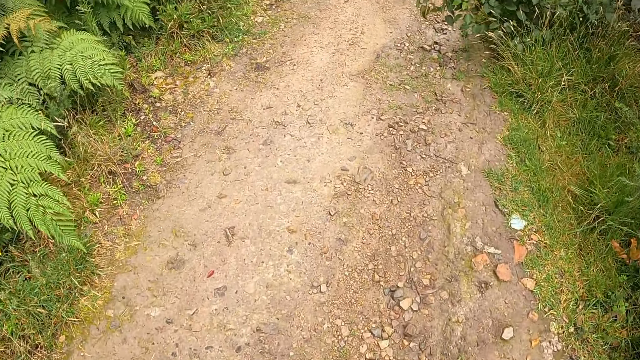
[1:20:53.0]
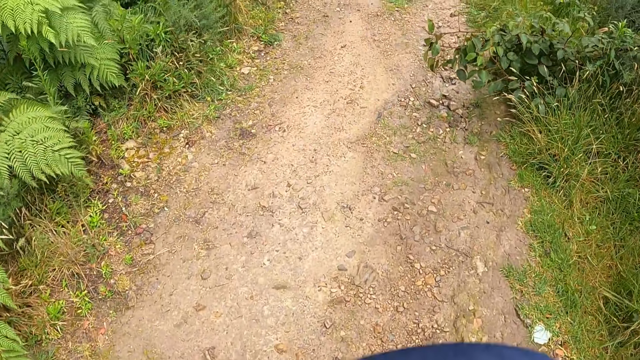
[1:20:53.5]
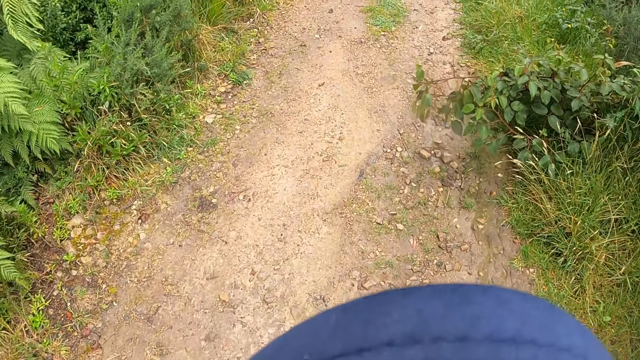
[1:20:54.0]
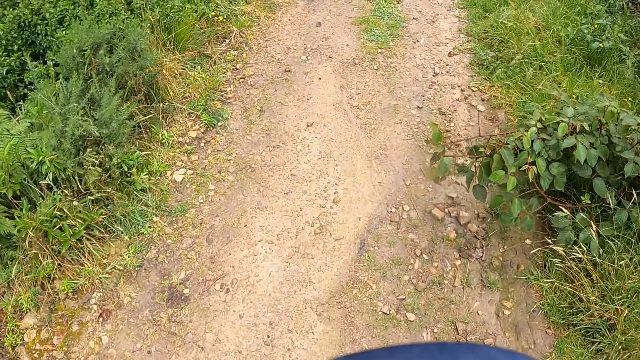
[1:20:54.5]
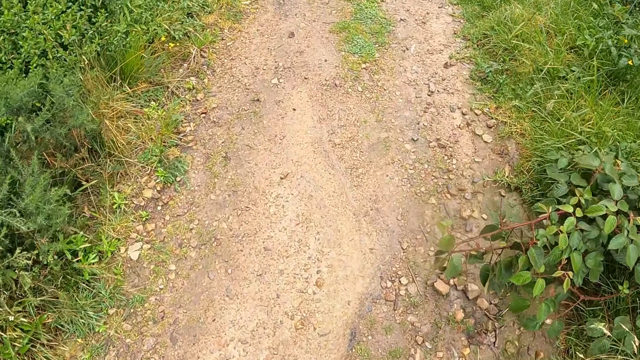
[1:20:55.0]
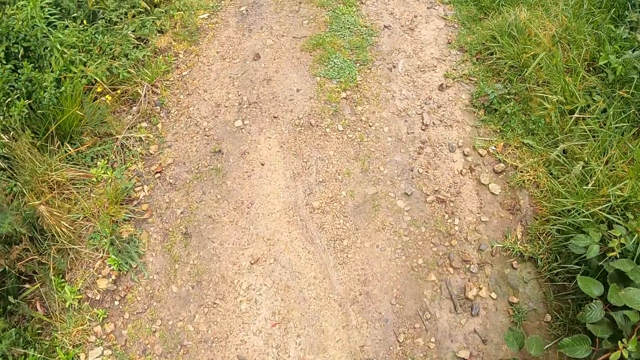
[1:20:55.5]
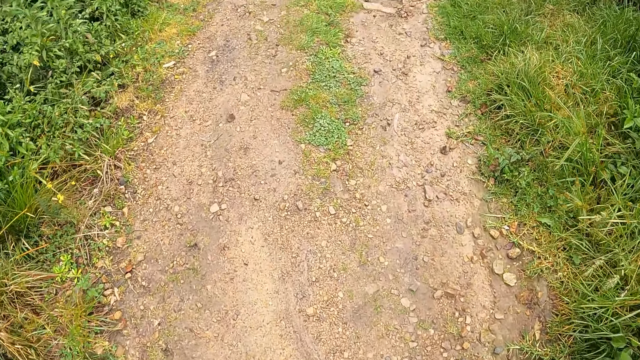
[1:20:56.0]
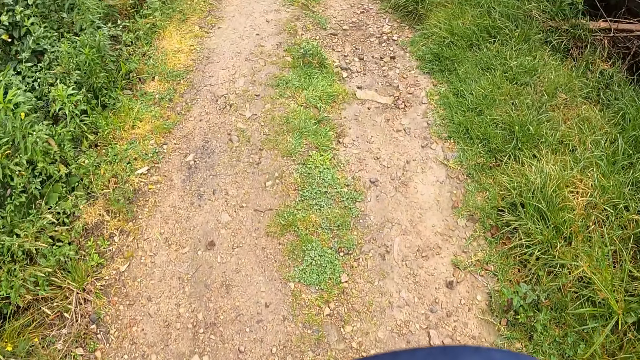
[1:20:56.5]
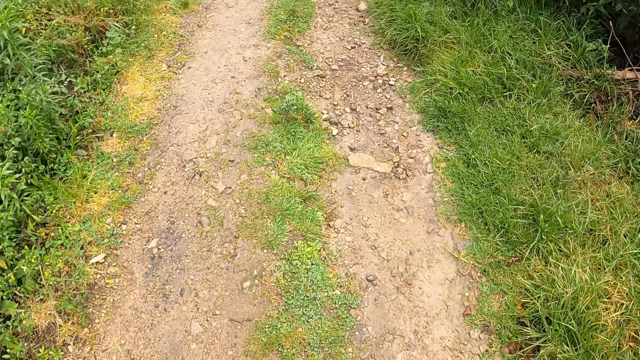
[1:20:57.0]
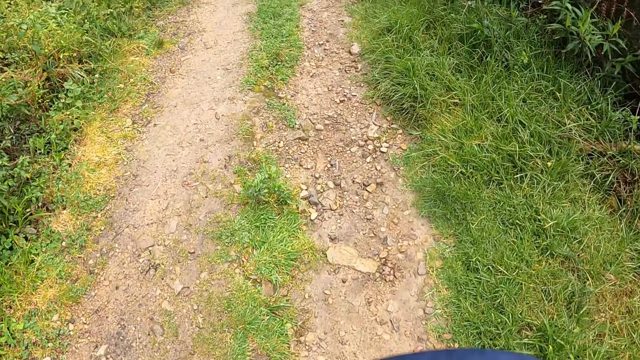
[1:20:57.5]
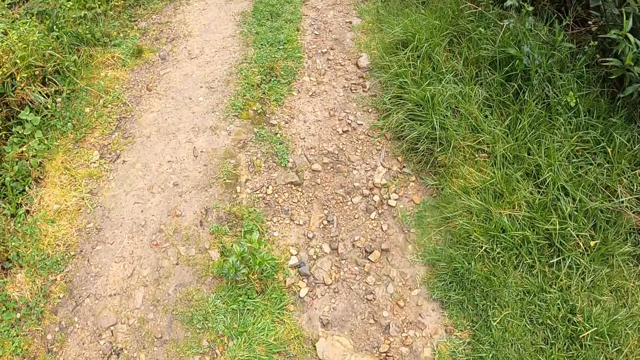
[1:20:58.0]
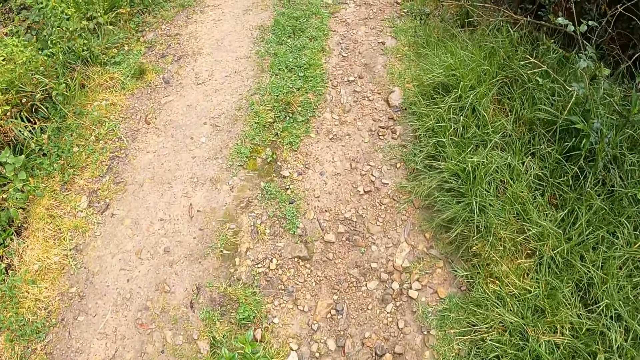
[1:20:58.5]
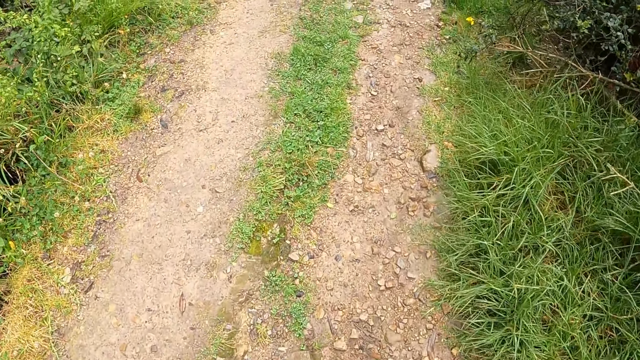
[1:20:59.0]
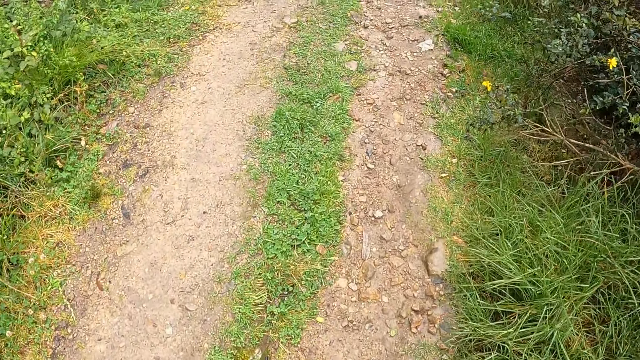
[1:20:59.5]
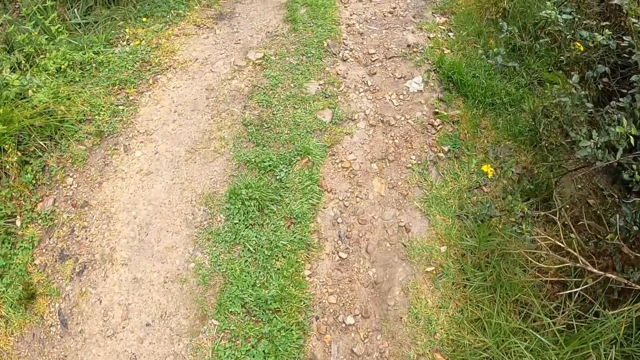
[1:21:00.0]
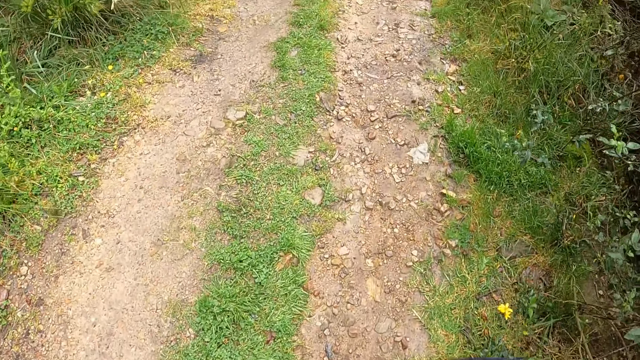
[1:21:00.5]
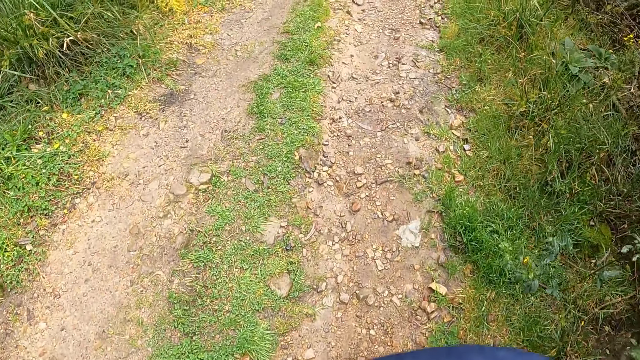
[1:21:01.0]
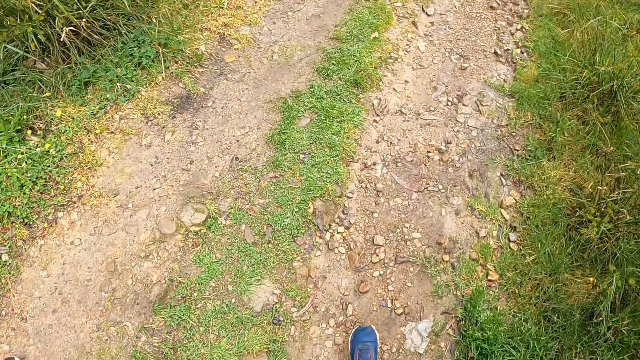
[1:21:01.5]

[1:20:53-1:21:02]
The camera wearer walks.

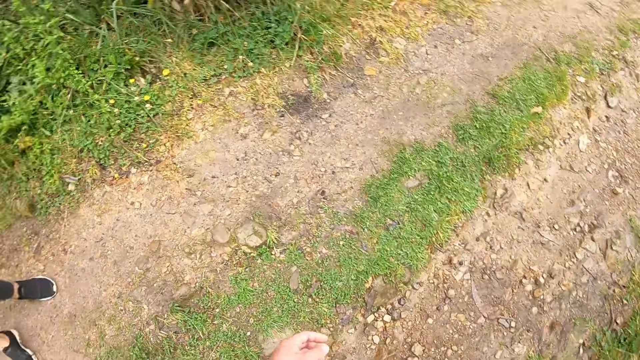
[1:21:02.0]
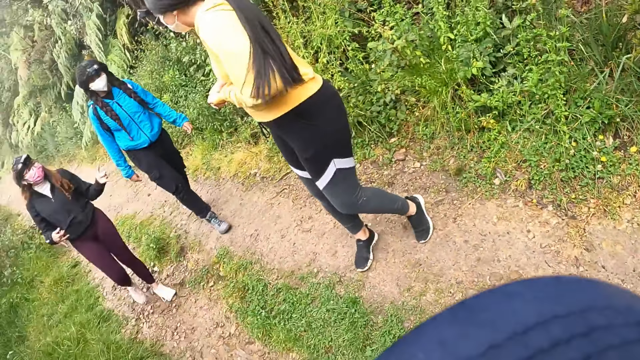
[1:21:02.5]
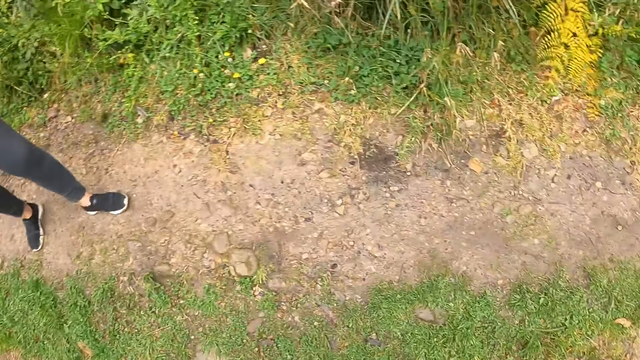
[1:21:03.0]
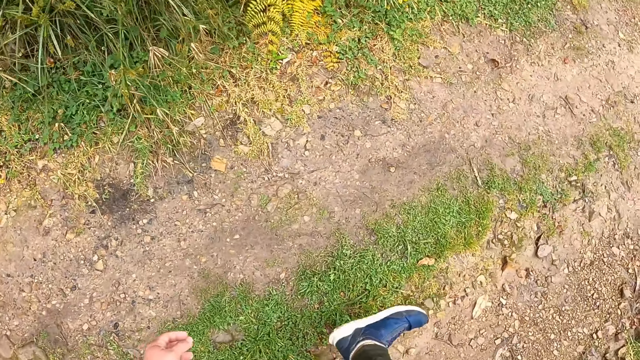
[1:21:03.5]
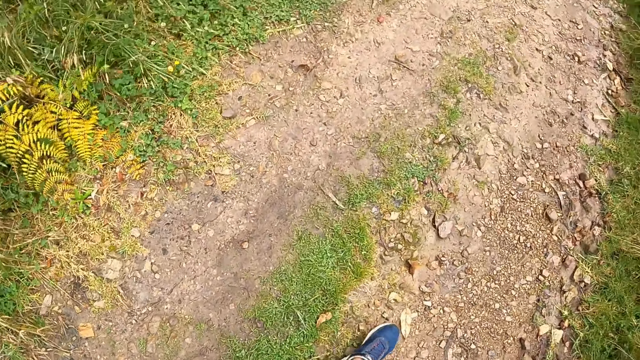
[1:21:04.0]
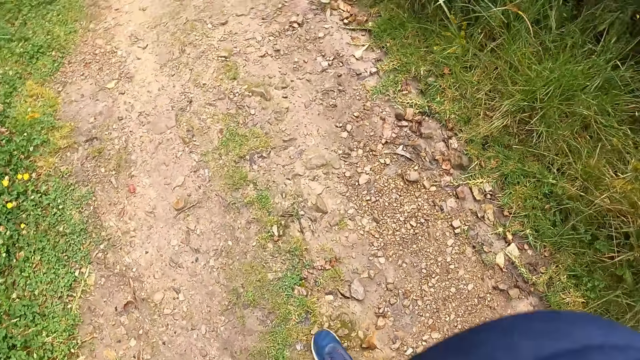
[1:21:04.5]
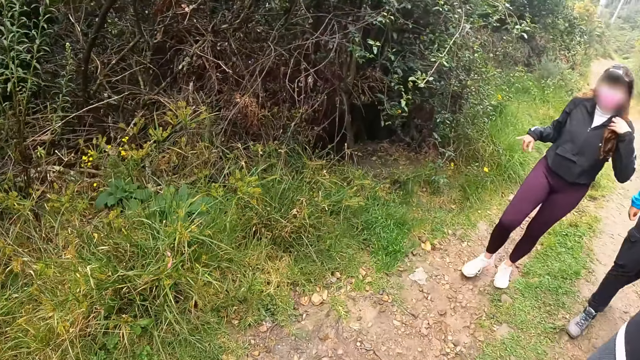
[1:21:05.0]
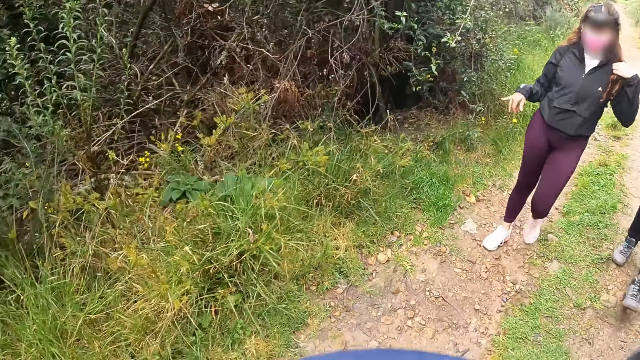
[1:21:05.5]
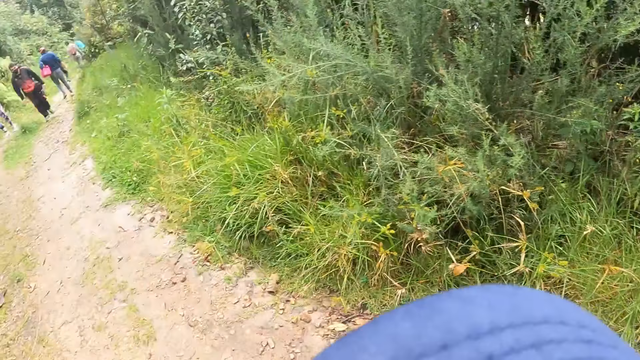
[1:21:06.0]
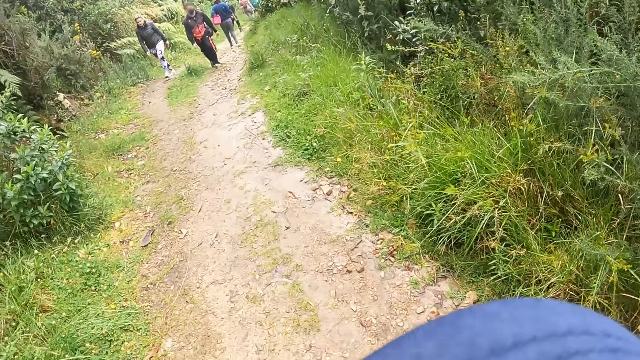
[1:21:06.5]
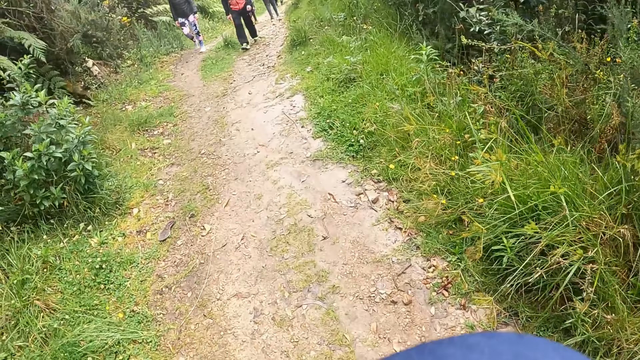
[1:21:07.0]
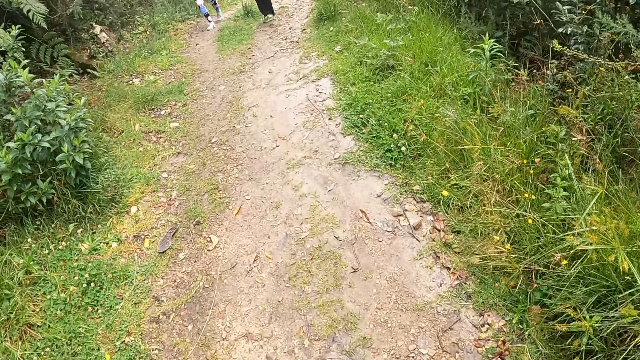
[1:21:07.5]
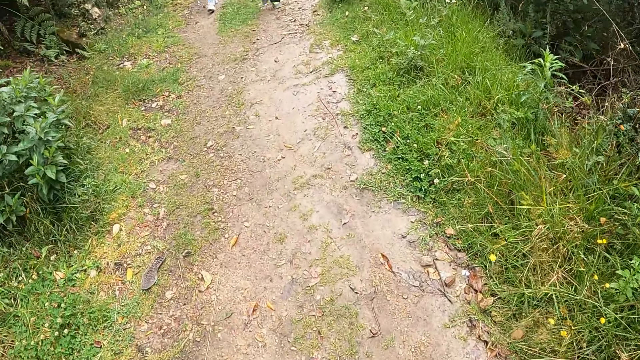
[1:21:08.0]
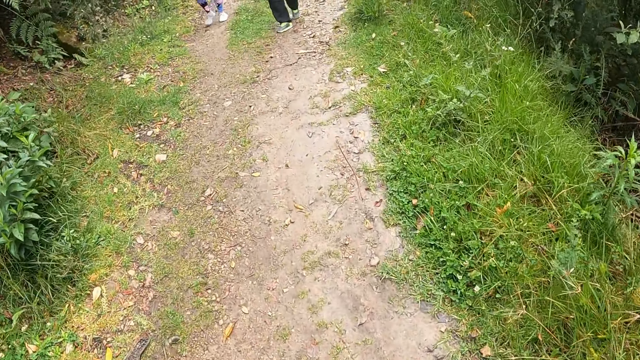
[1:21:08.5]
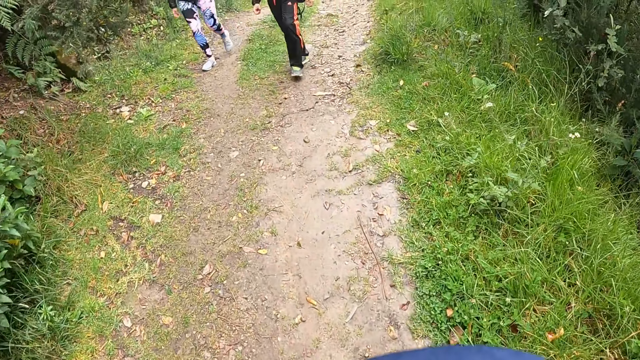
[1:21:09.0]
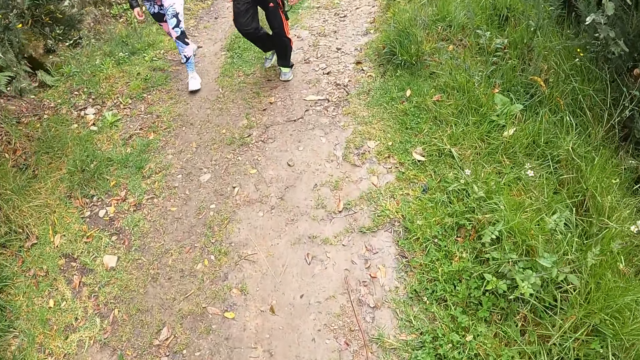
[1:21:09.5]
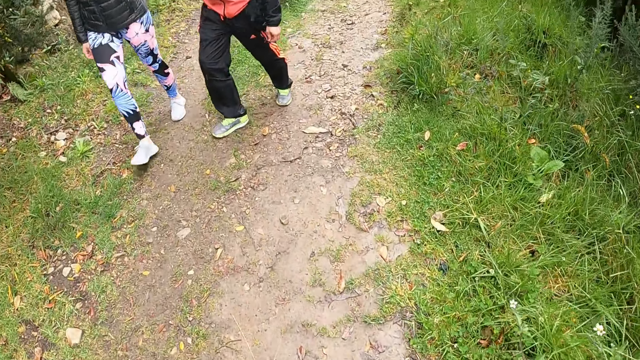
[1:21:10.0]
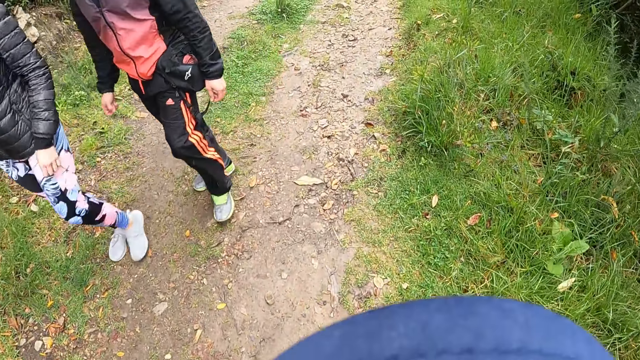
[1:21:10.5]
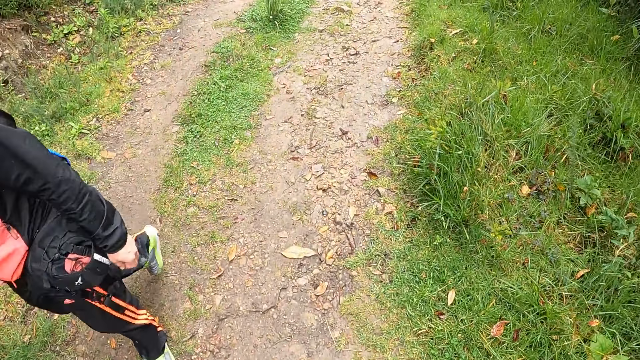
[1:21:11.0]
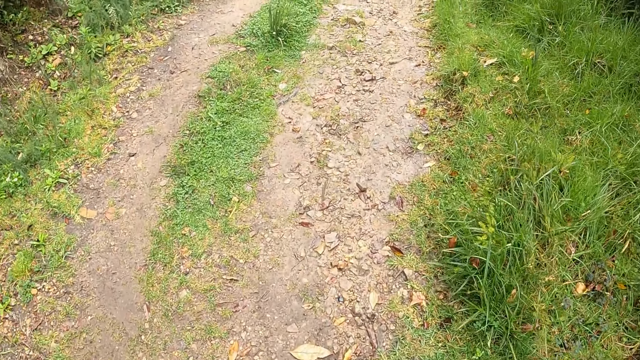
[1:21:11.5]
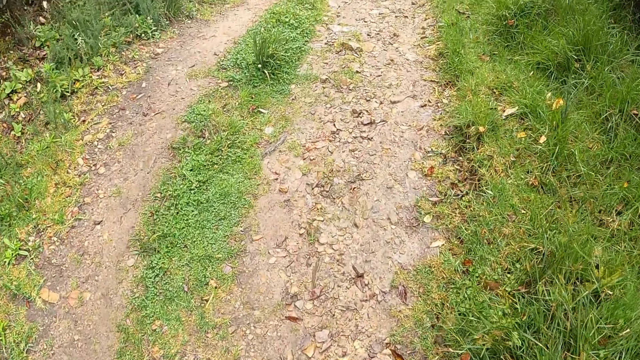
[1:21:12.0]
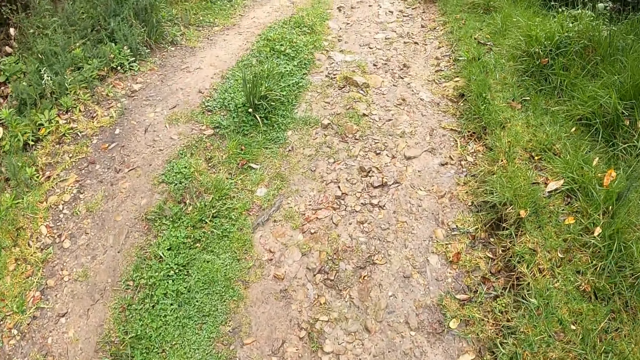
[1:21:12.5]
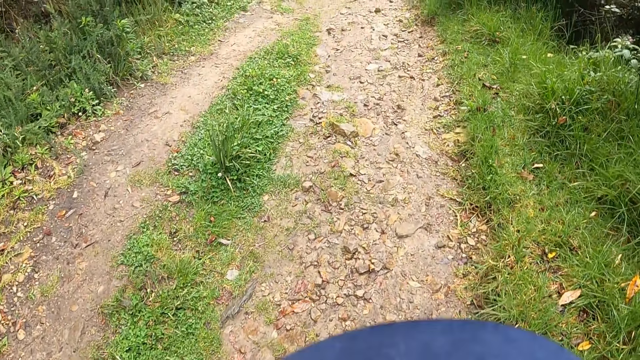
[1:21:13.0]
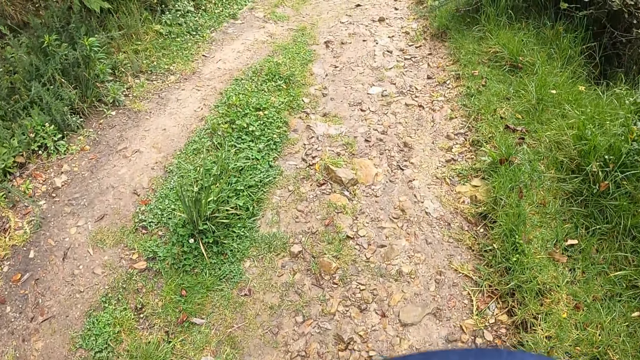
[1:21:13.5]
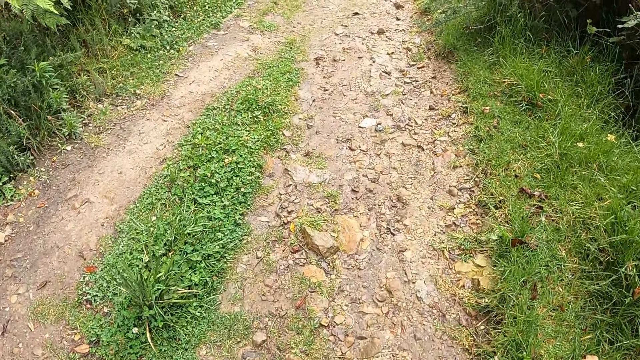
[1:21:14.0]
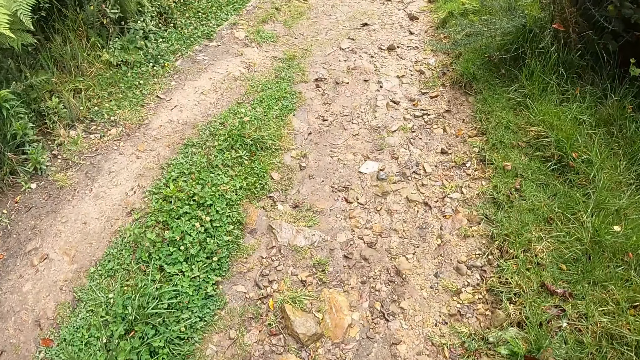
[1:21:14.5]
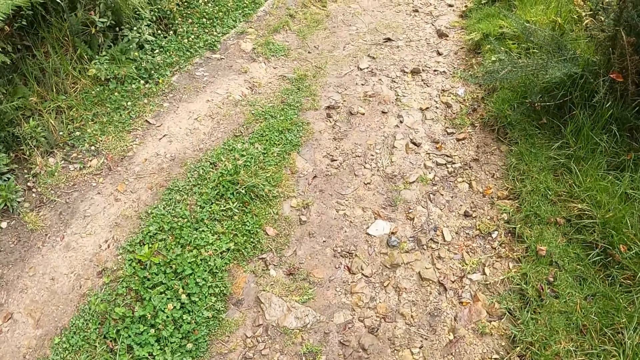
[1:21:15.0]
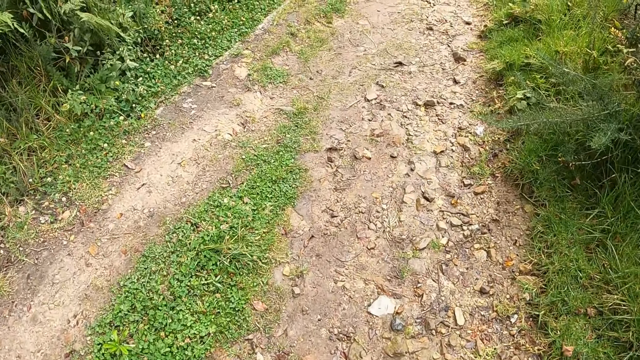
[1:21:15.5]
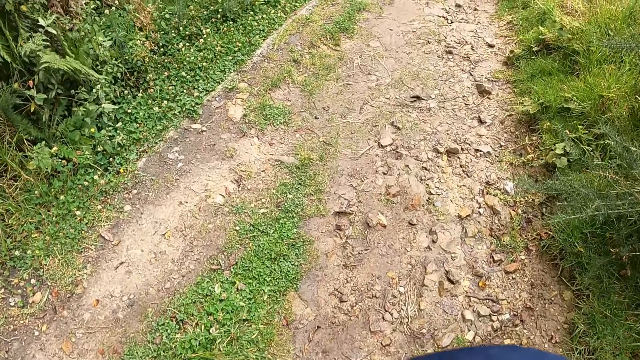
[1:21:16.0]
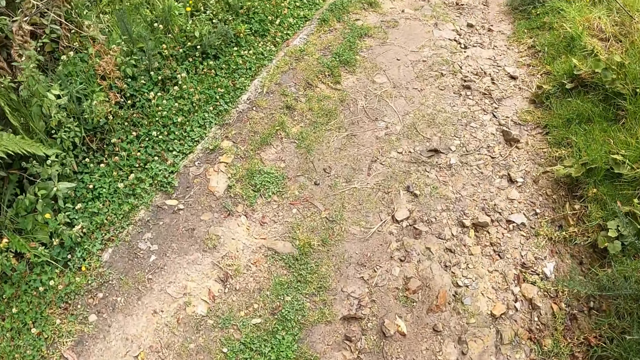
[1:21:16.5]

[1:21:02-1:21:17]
A woman interacts with the group of people. Another woman walks. The camera wearer walks down the hill alongside the group of people. Another woman touches her braid. The camera wearer walks. Another woman and a man walk past the camera wearer.
